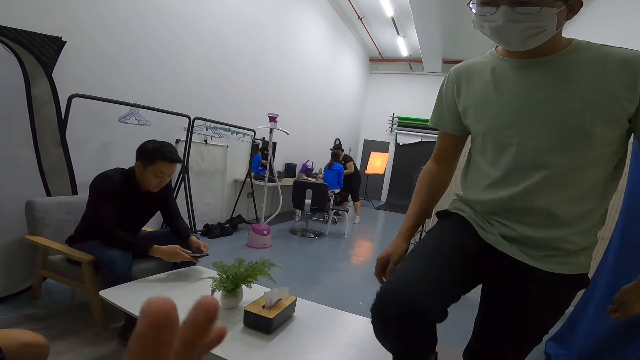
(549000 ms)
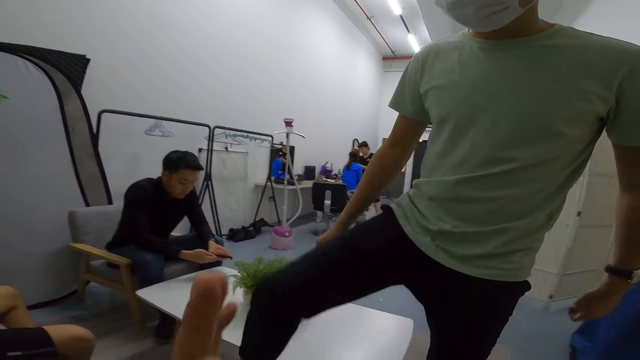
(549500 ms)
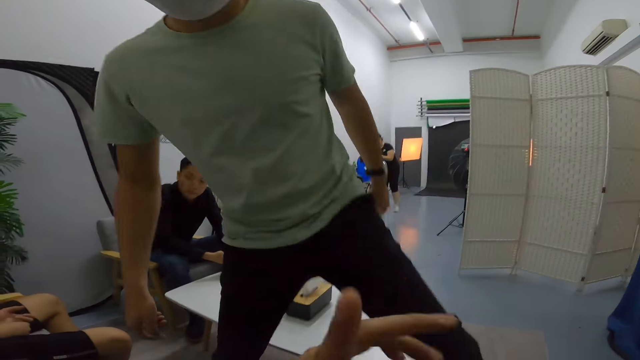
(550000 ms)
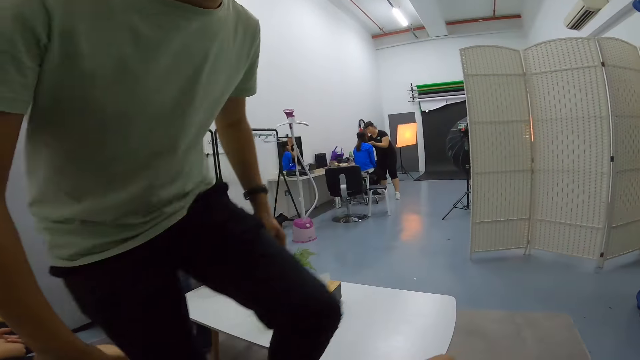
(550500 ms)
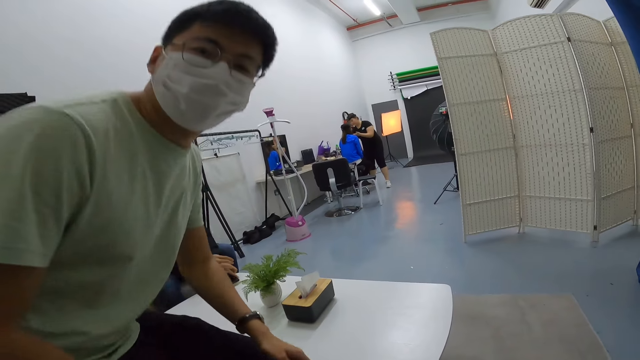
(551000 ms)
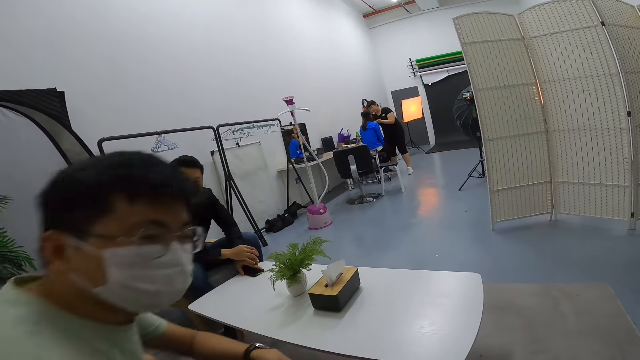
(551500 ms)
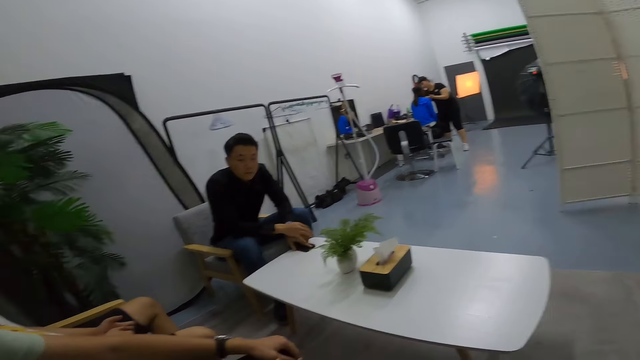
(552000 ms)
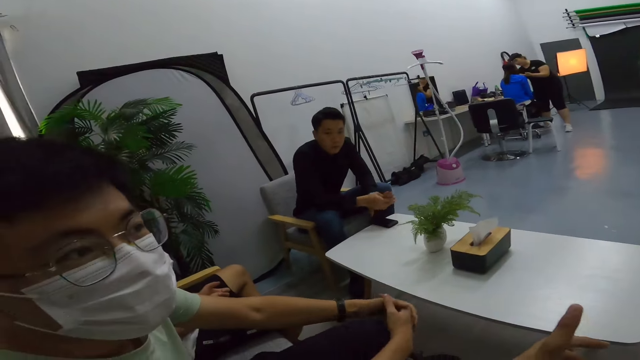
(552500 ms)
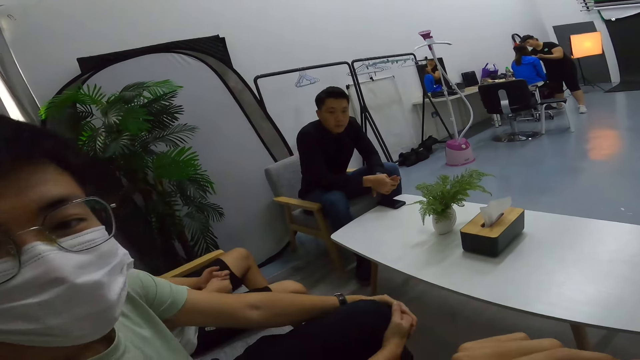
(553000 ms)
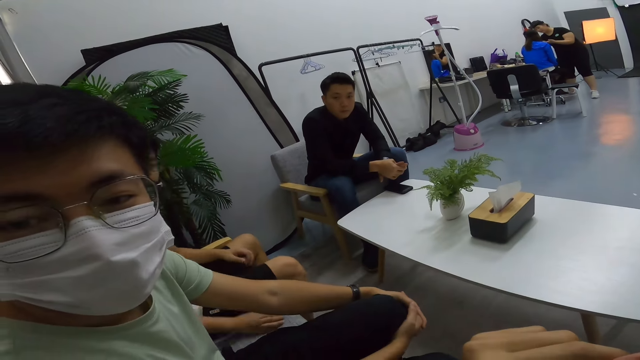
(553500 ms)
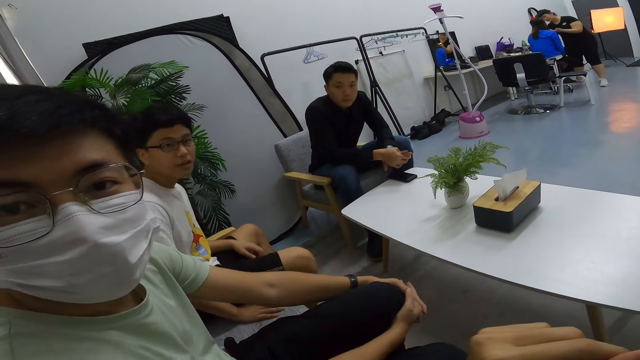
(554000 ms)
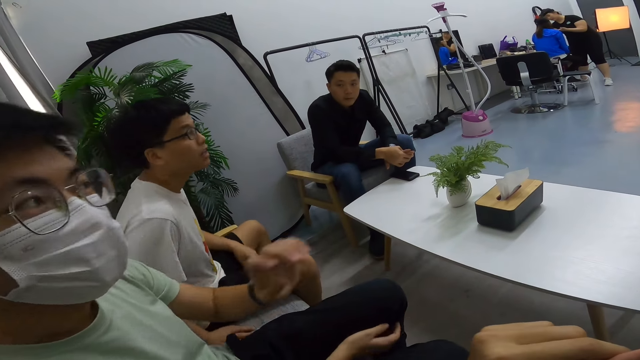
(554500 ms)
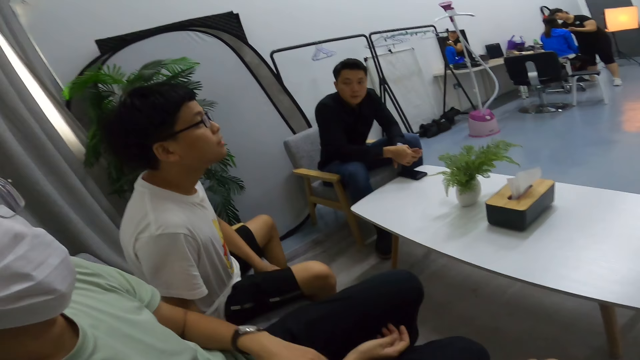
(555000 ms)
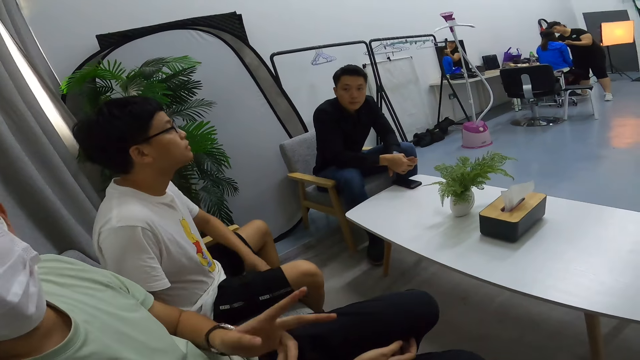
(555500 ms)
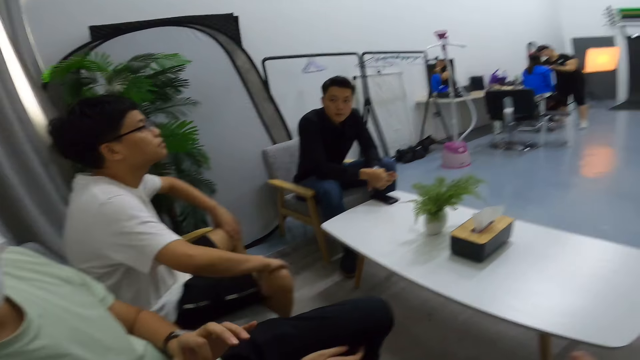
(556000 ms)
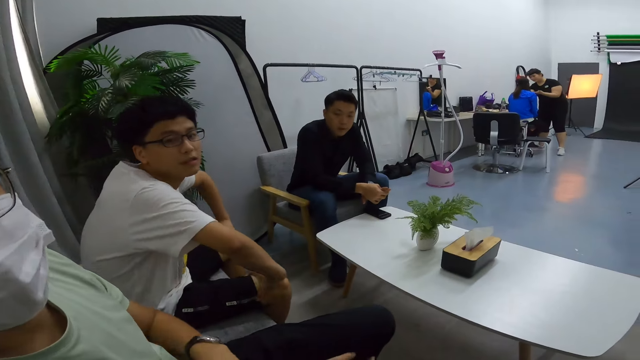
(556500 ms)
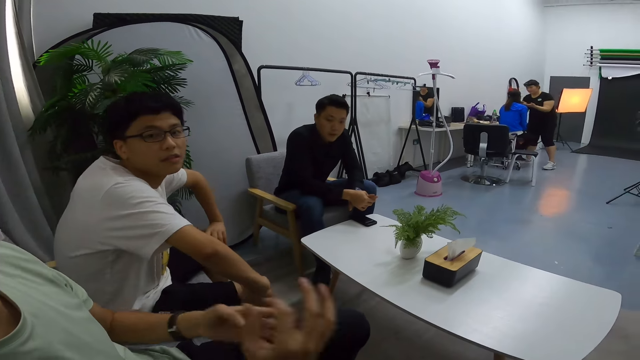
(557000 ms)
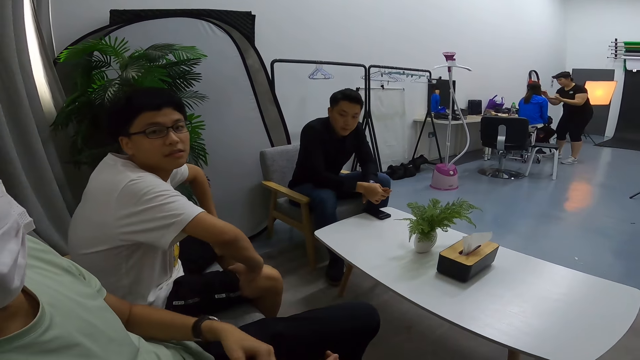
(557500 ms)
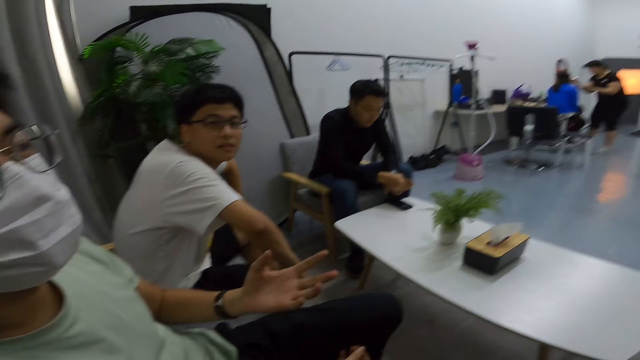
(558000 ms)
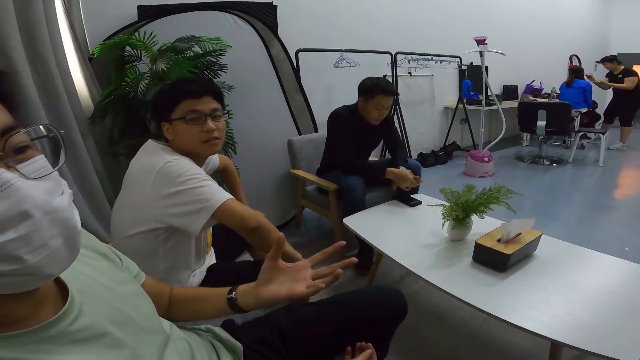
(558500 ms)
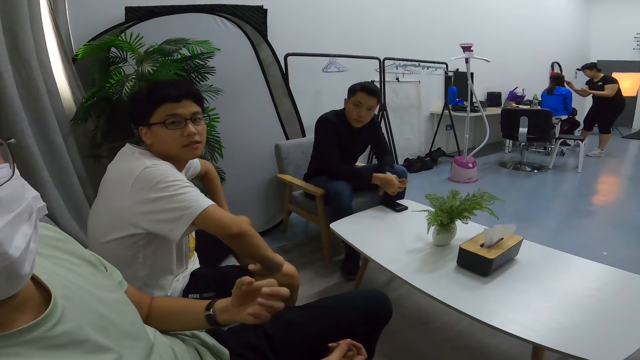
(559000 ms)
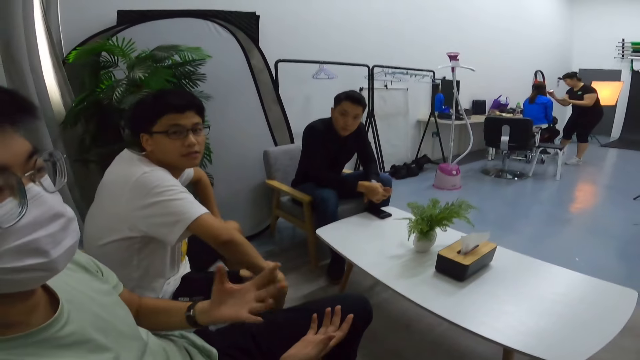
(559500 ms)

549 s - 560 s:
A man passes past the camera wearer. The man sits beside the camera wearer. The man converses with the camera wearer. The camera wearer talks to the man, another man and a third man. The second man talks to the camera wearer.

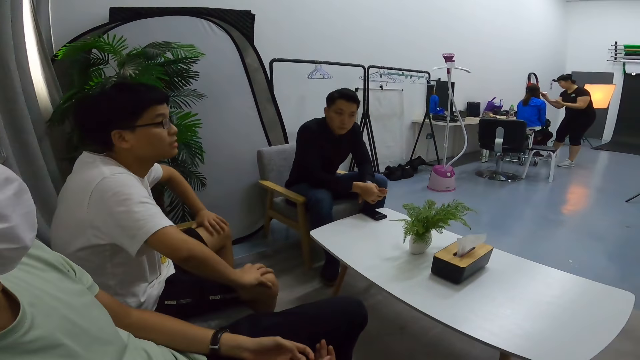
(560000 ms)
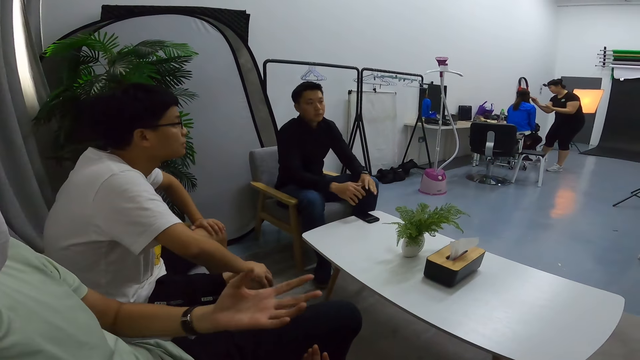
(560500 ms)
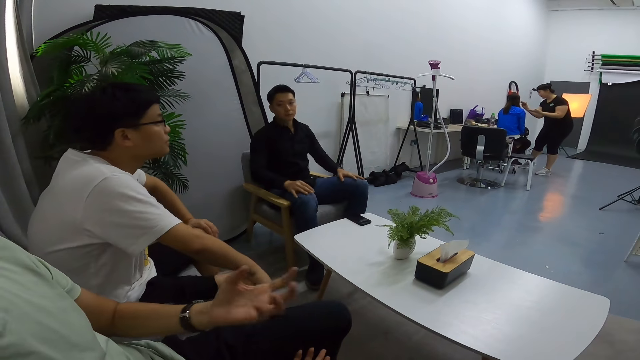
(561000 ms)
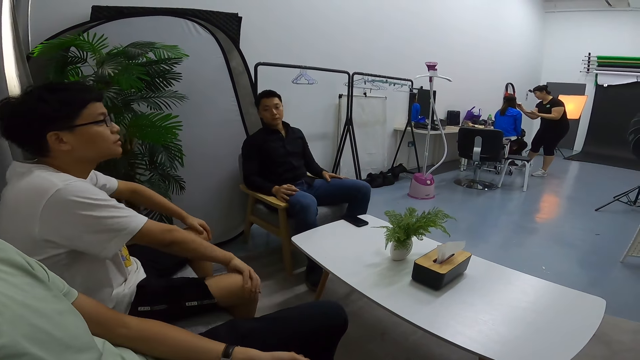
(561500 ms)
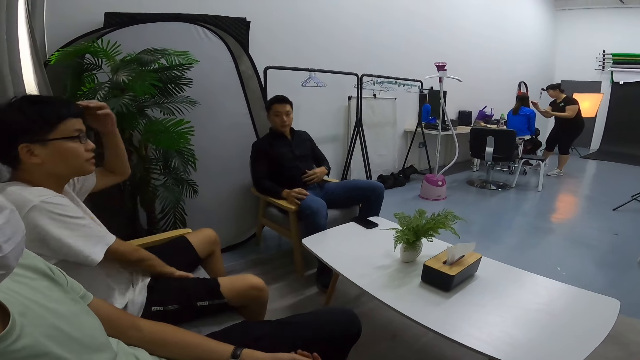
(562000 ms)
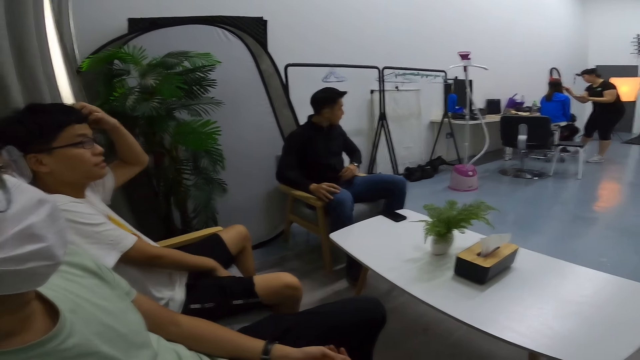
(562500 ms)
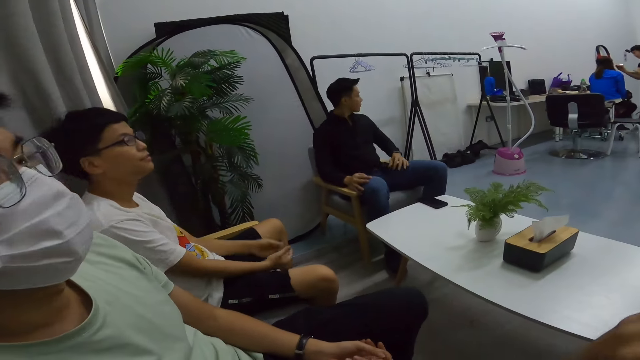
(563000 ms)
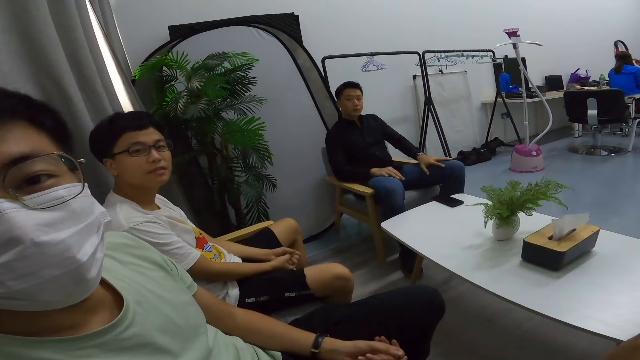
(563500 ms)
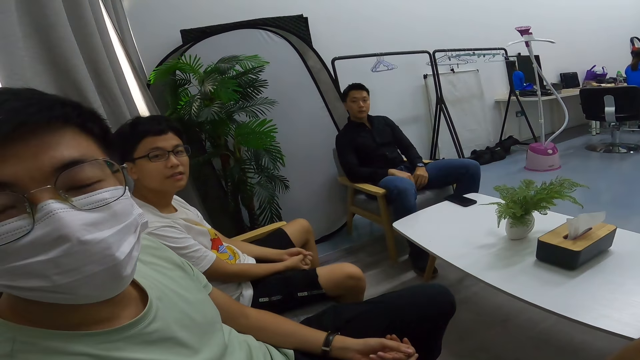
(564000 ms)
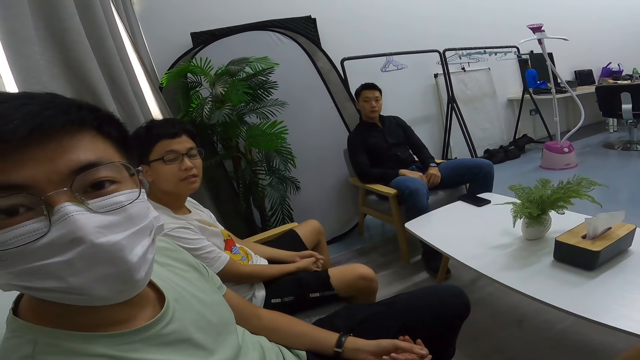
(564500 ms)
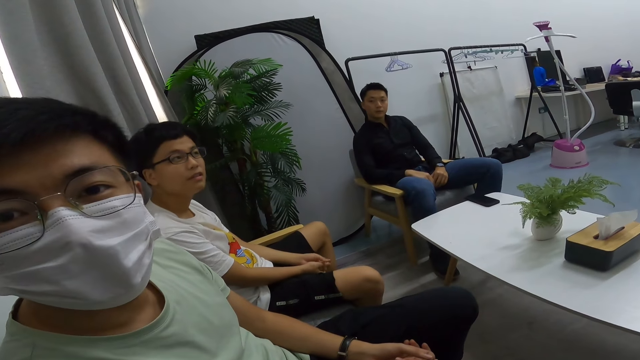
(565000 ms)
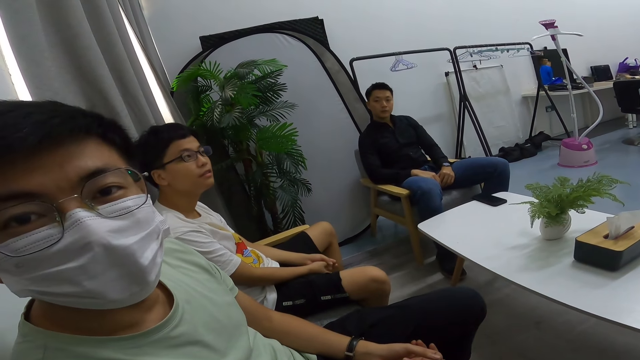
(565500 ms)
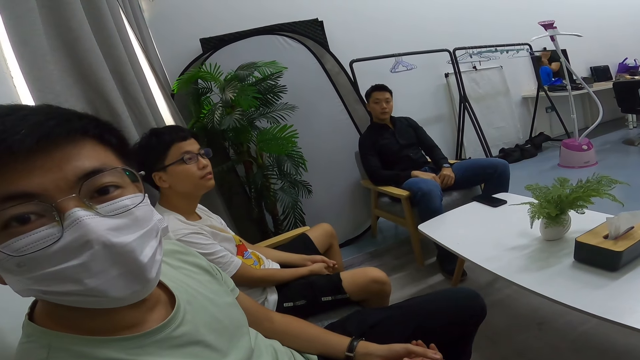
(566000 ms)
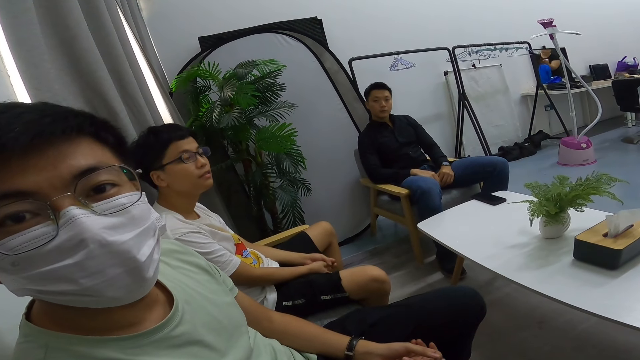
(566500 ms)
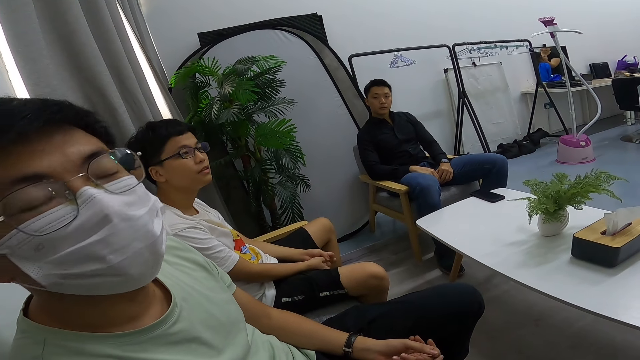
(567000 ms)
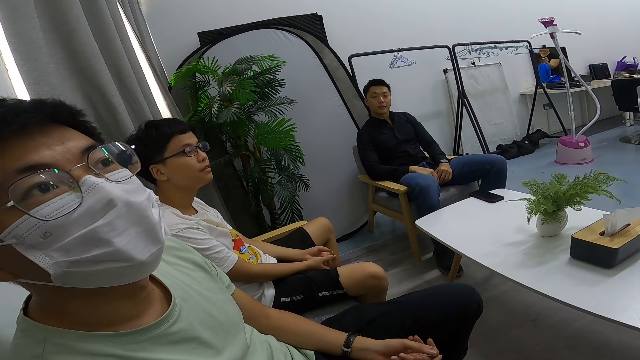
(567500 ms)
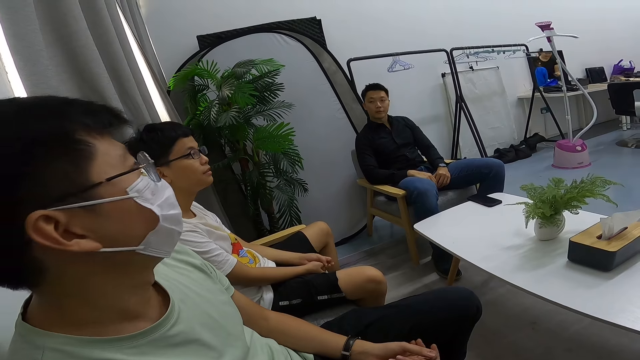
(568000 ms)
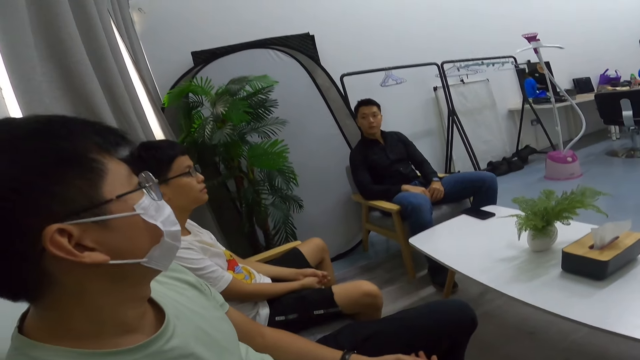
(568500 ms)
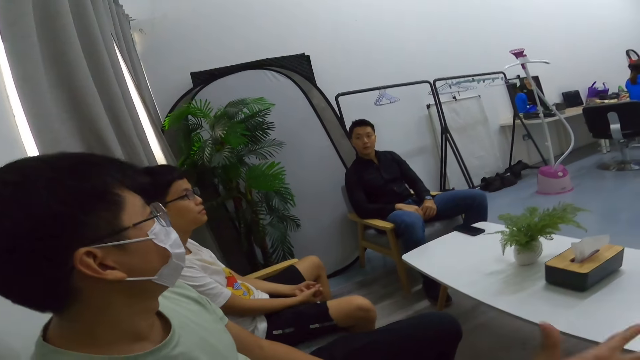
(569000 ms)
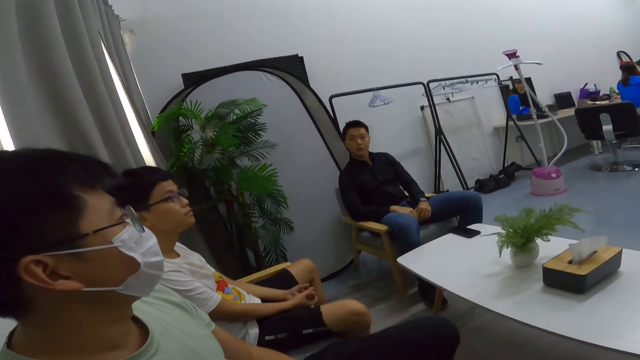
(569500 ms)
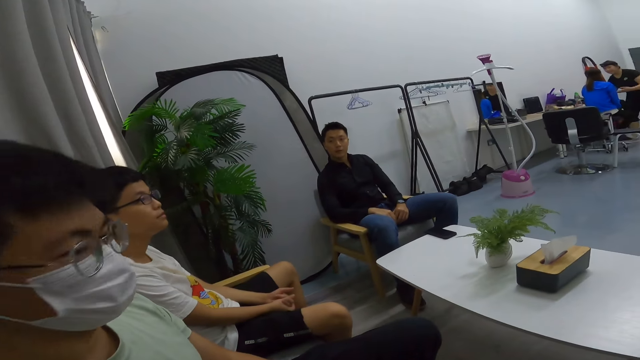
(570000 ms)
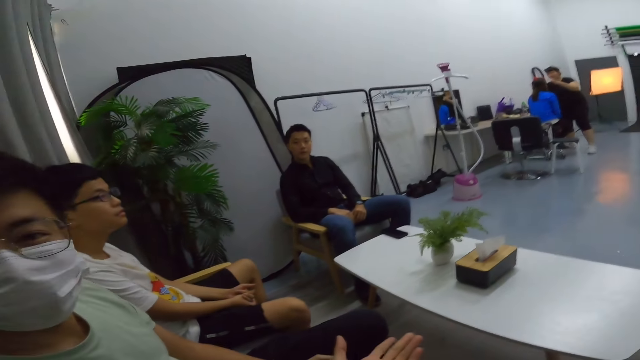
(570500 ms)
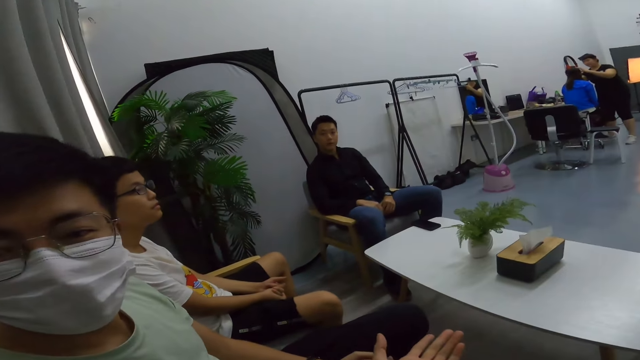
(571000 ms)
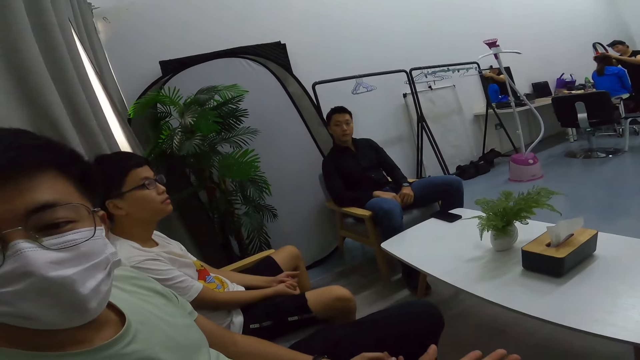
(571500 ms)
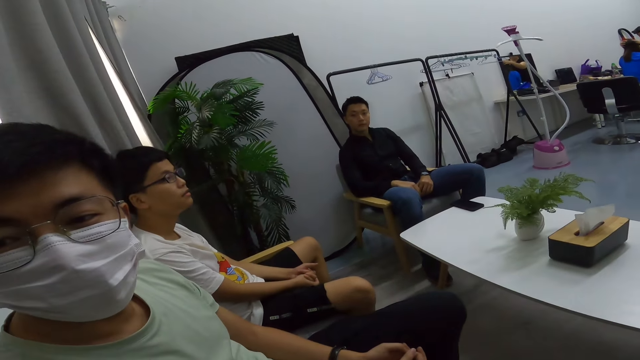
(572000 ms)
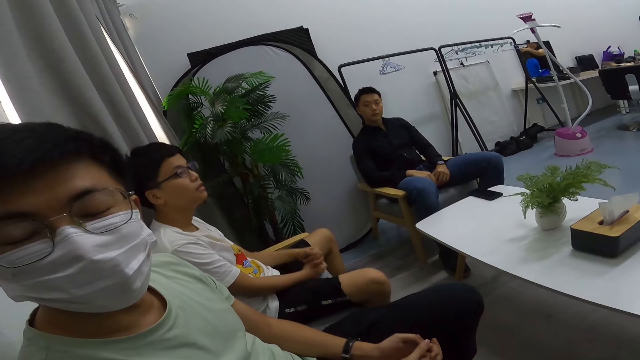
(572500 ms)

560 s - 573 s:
A person itches his head. The camera wearer talks to another person. A third person talks to the camera wearer. The camera wearer talks to the second person.
